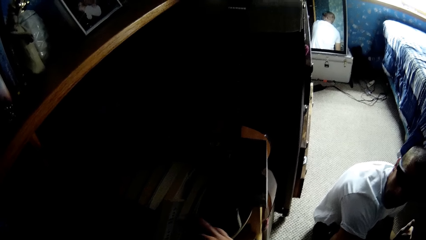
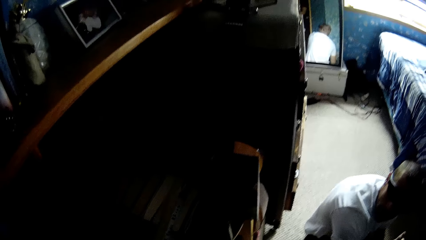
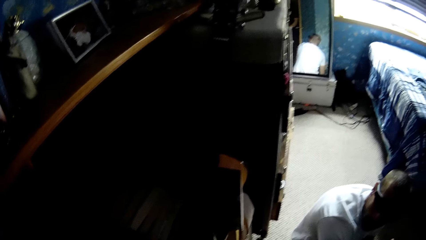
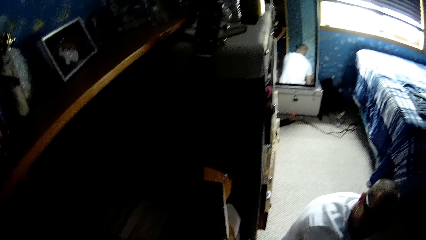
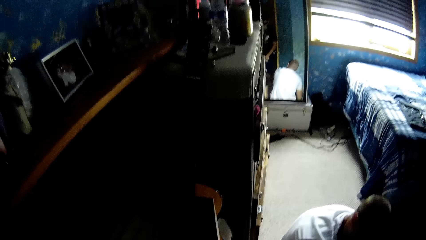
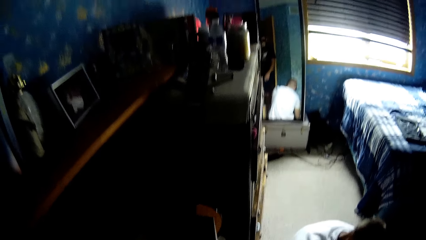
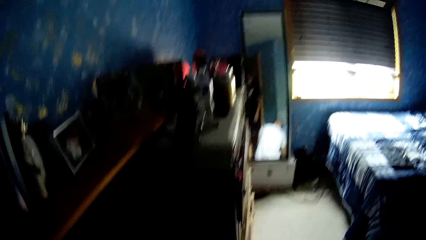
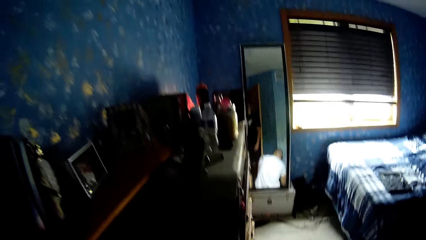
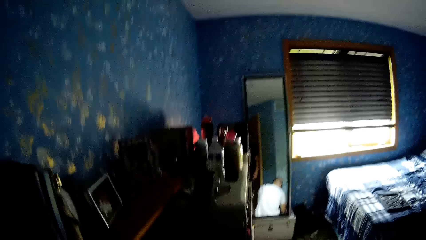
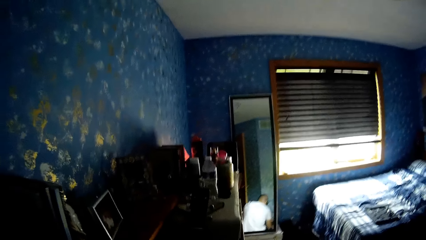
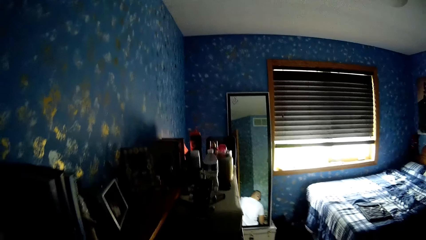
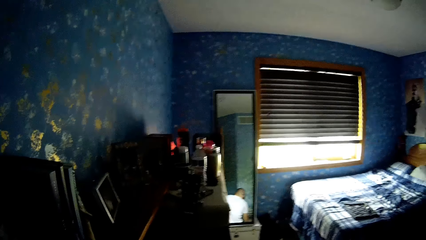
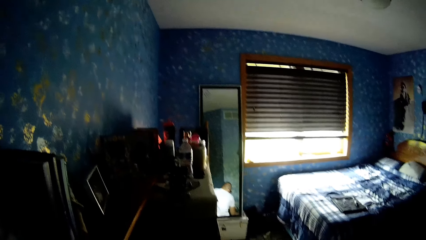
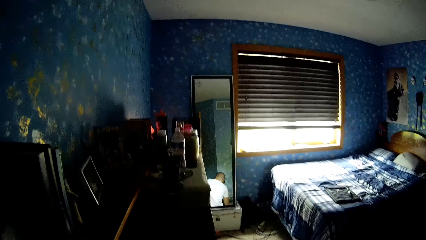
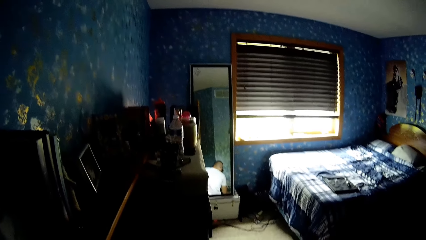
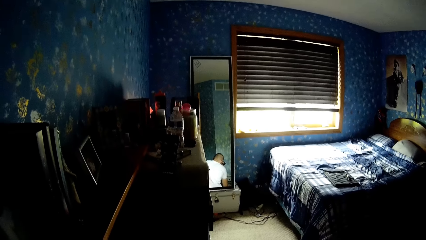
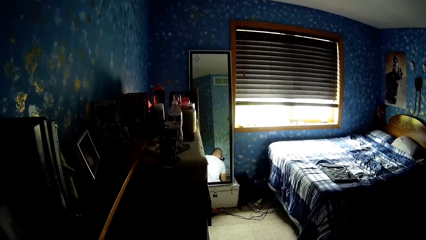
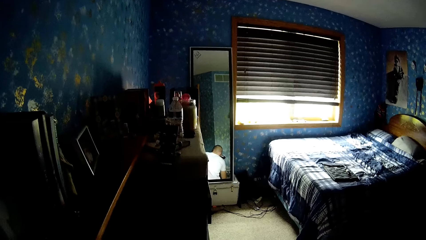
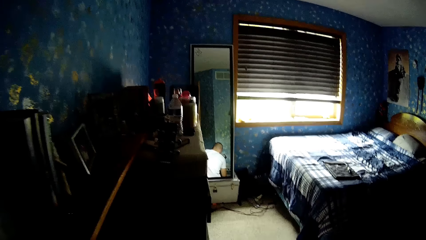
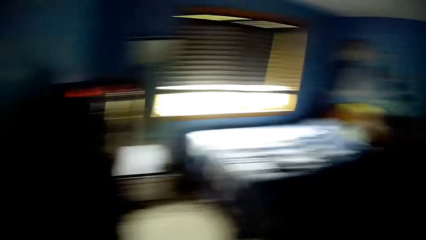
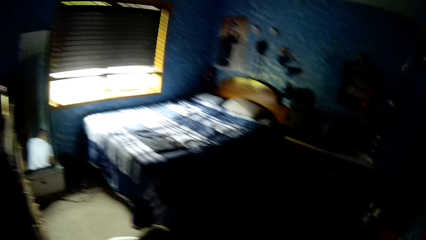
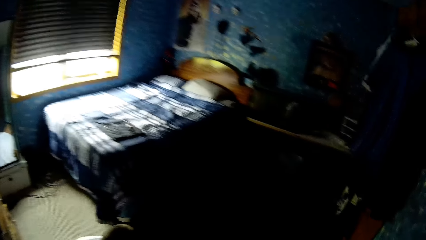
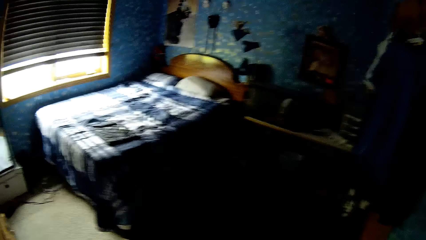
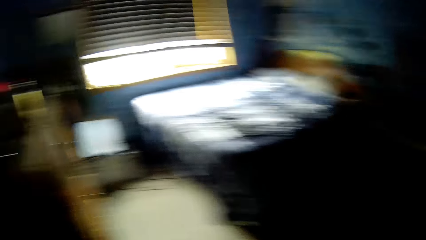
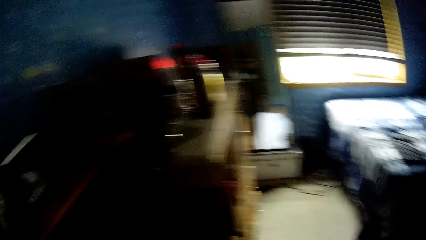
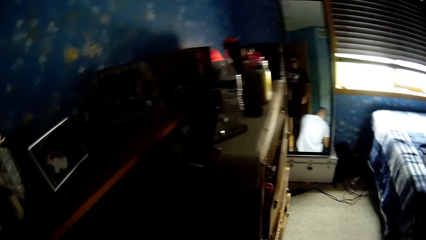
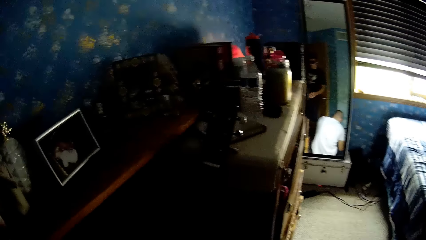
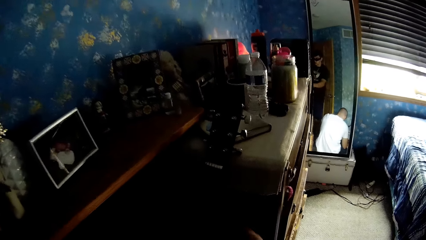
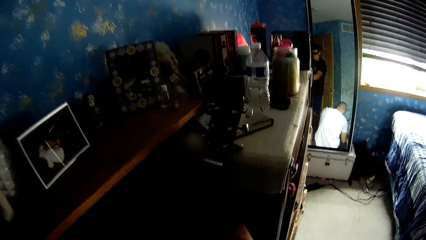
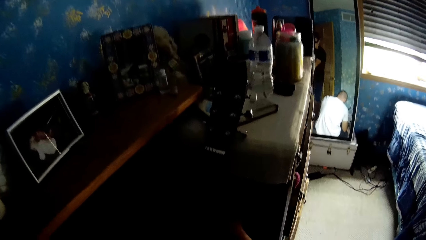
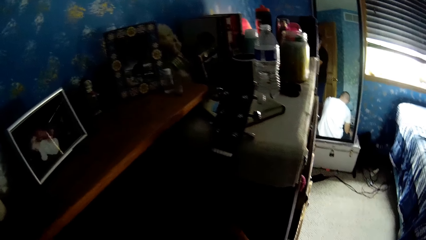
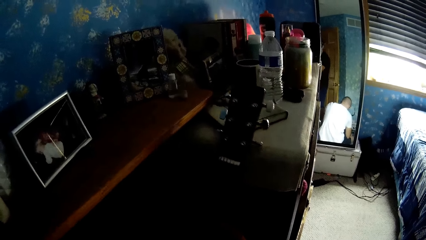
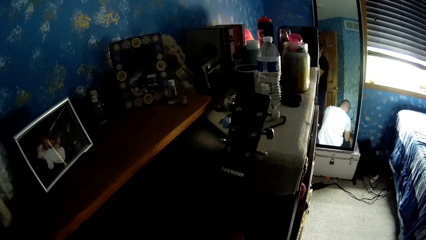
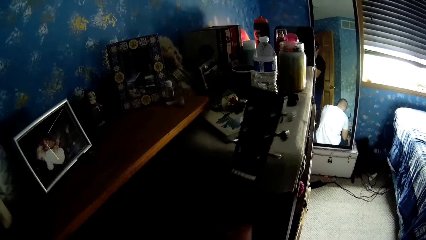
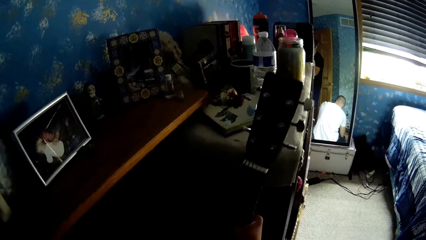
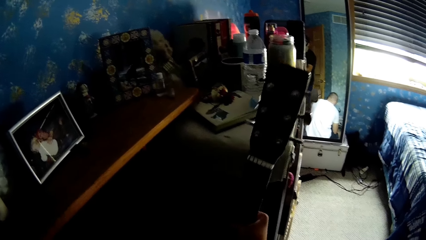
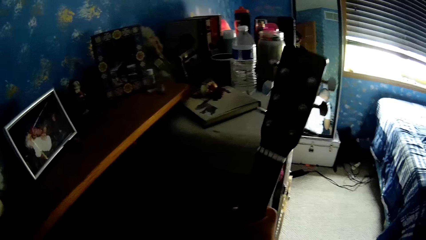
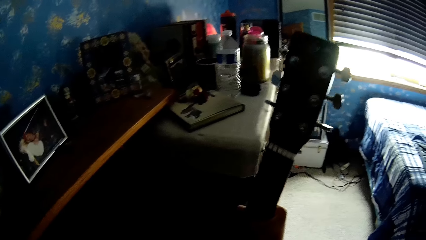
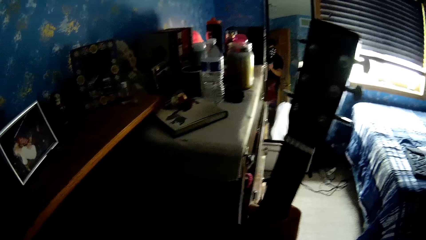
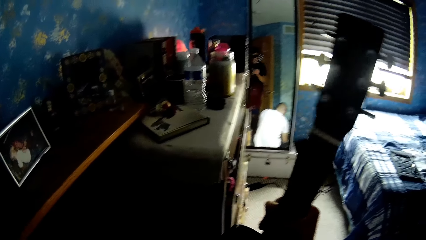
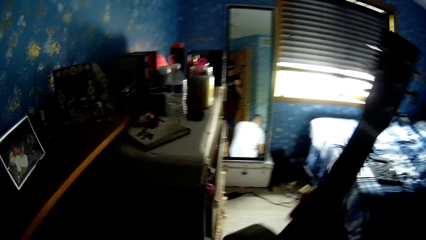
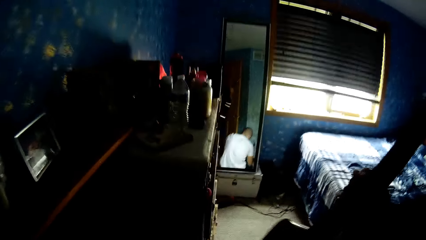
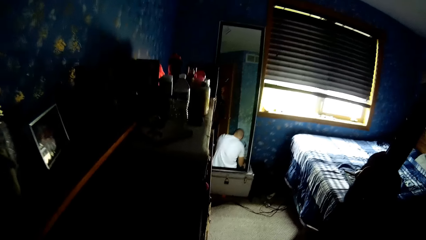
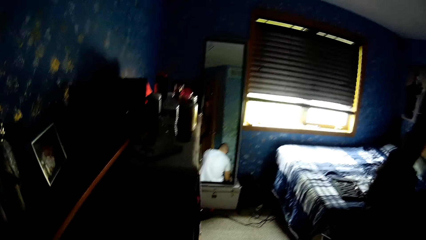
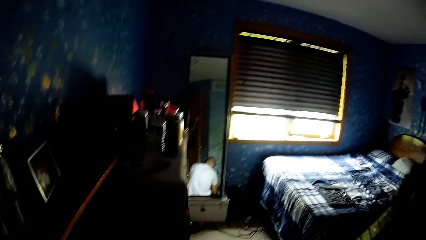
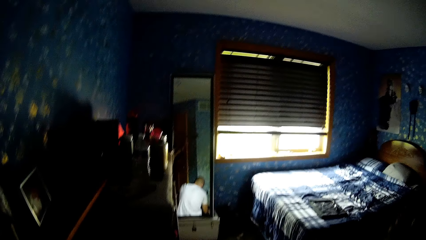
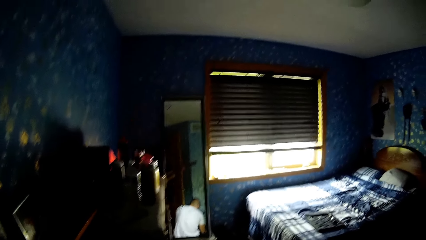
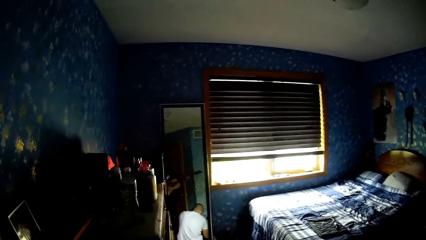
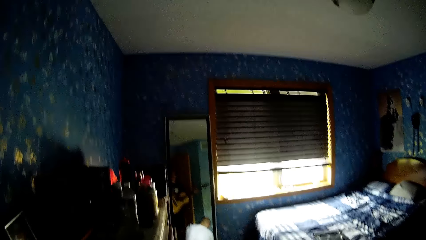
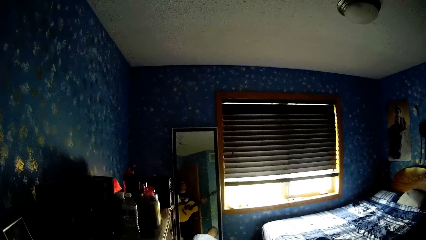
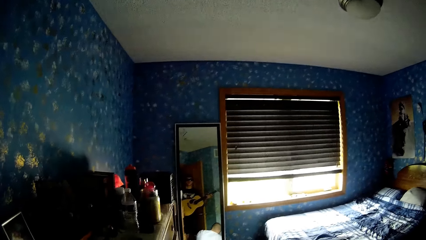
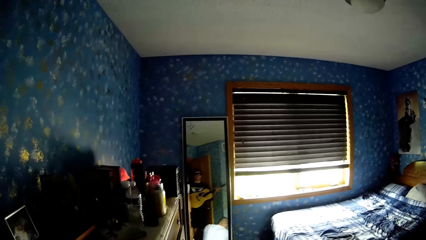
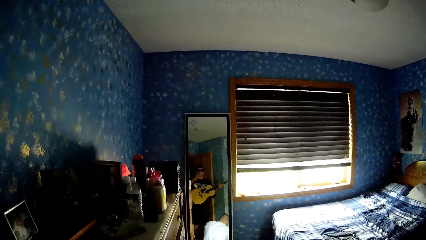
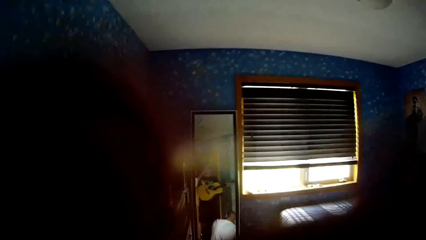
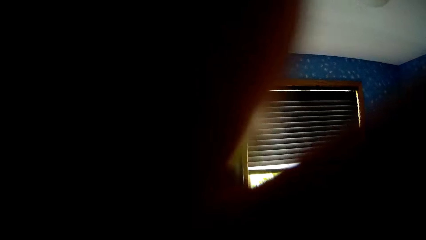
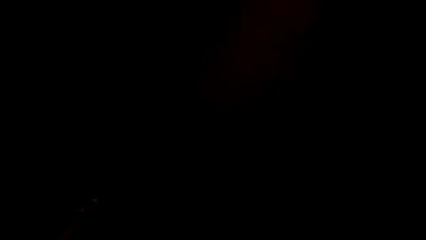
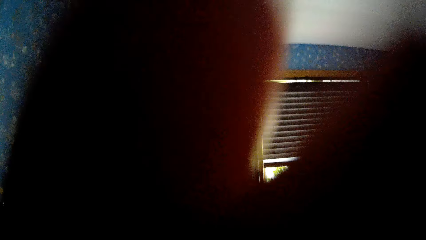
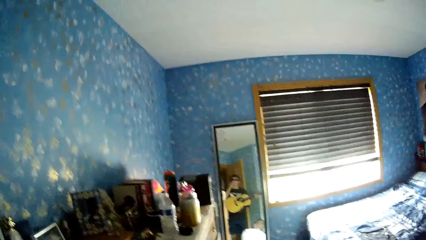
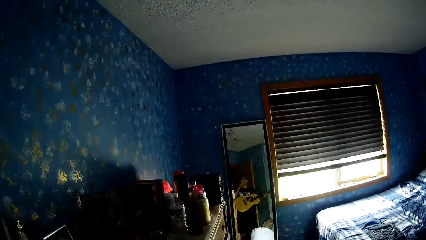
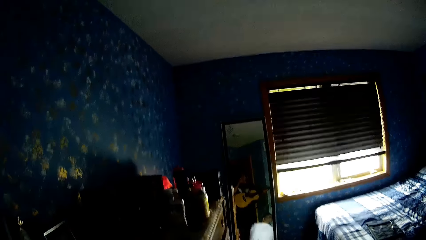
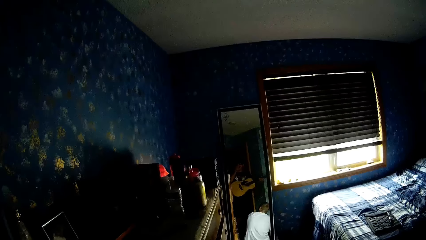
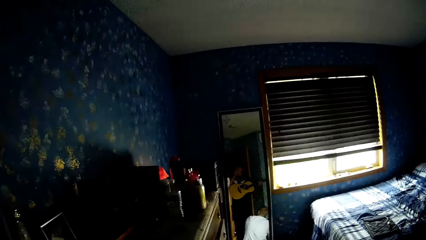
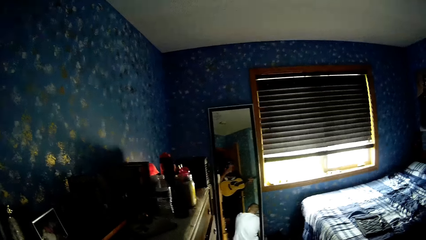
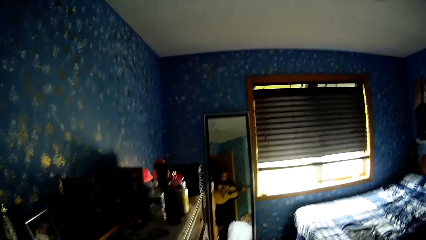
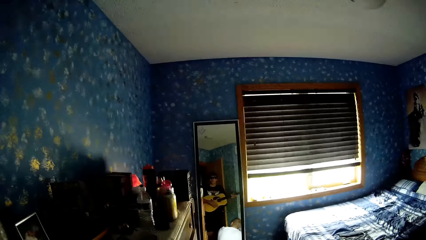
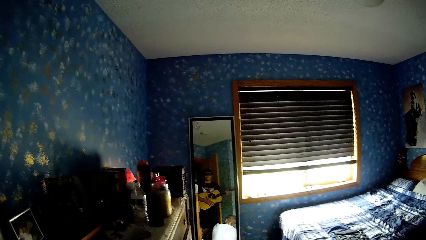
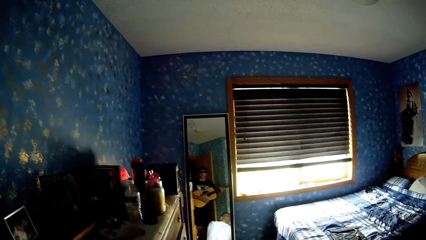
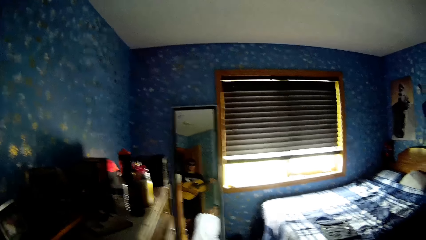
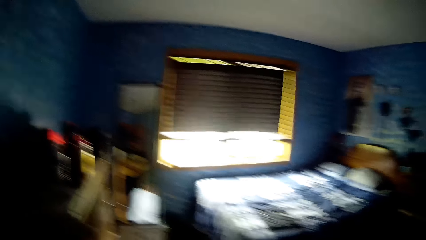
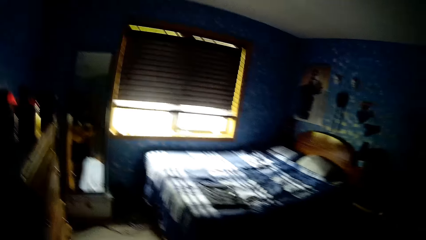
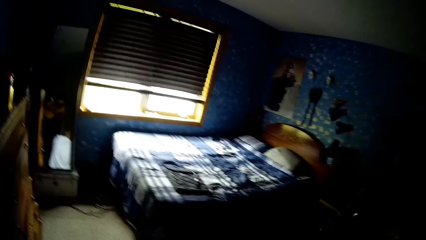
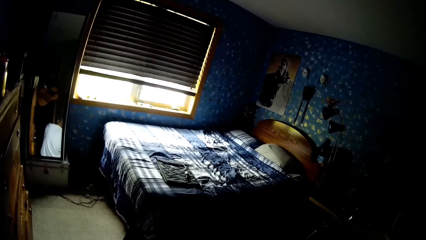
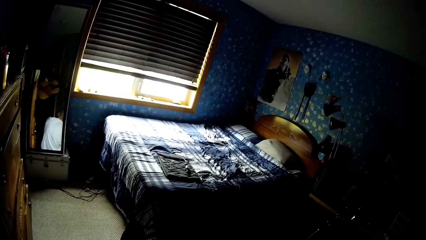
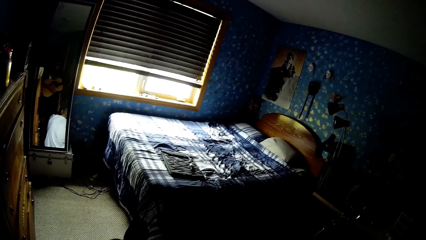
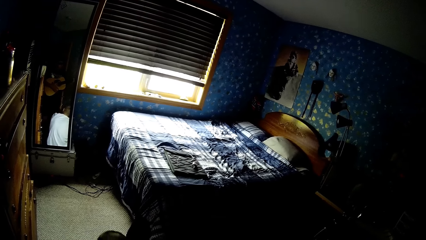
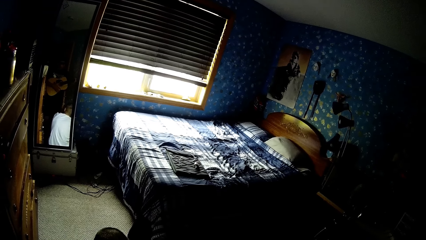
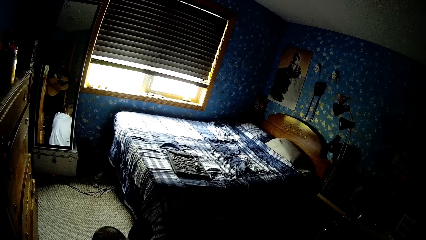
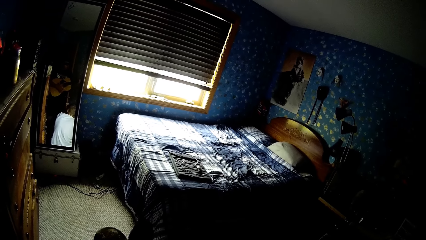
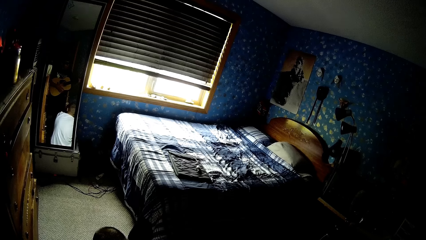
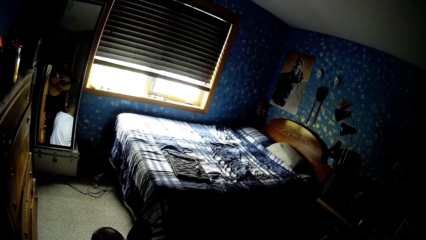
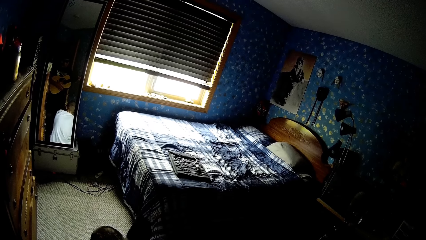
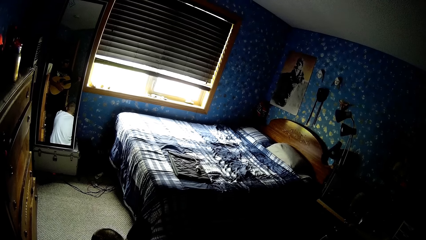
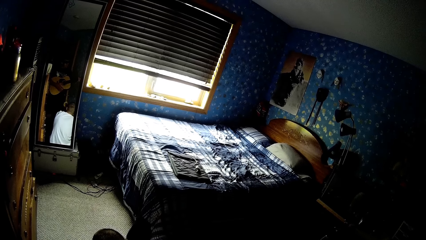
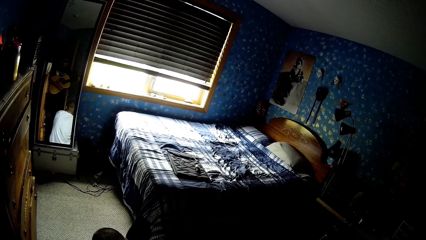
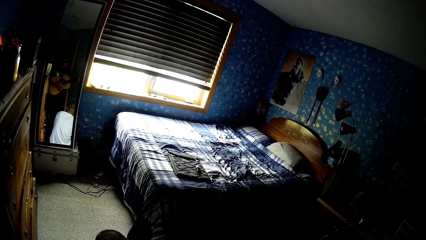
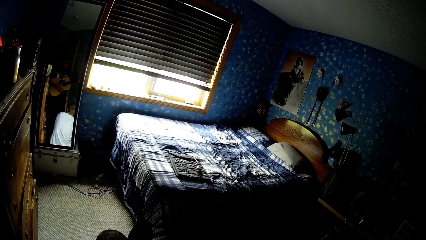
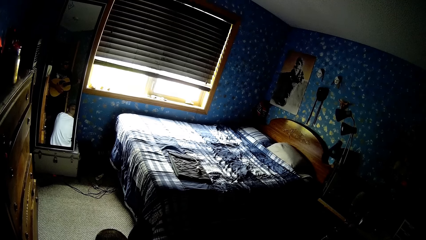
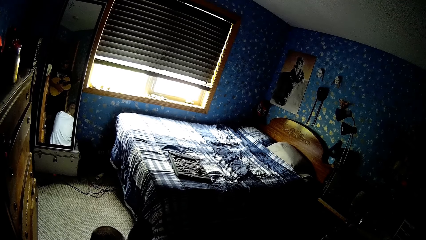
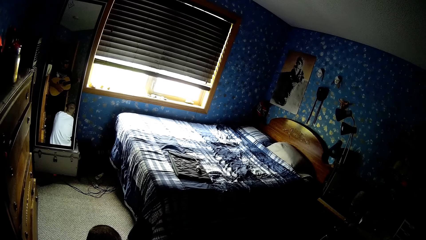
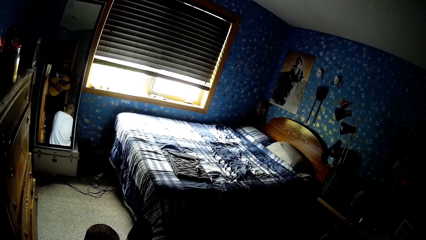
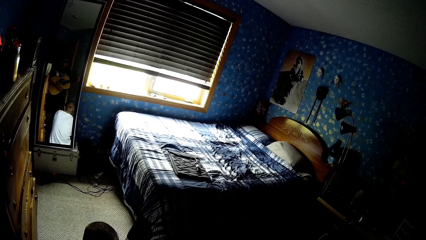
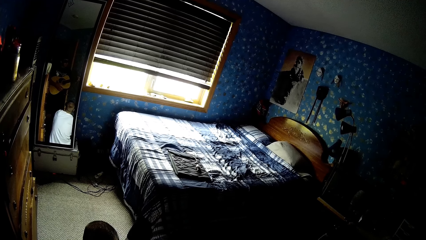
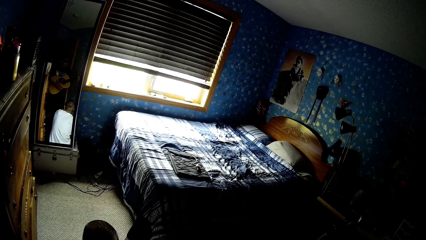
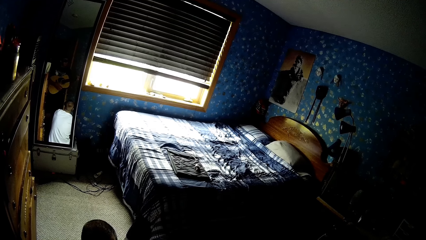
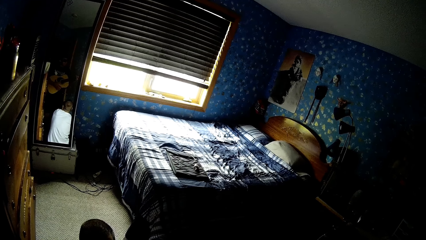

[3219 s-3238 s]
The camera wearer converses with a man. They look around the house. They look around the house again. They pick up the guitar. They hold the guitar. They touch the camera. They look around the house. They play the guitar.
